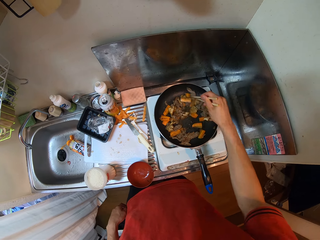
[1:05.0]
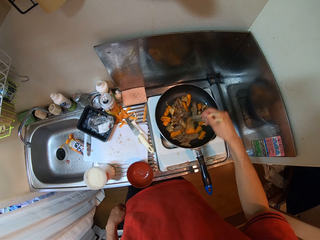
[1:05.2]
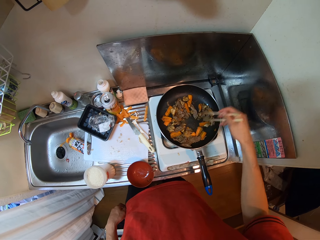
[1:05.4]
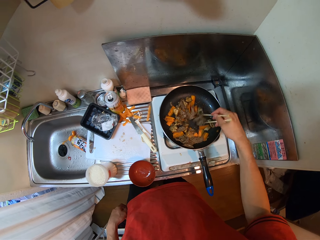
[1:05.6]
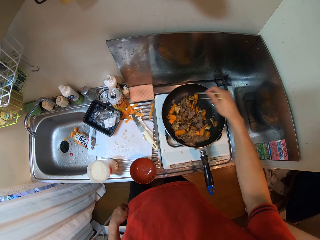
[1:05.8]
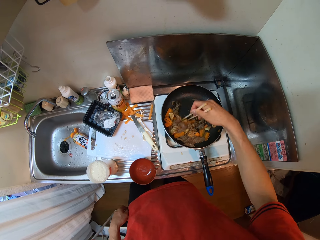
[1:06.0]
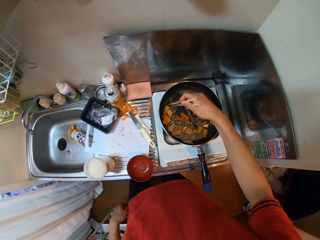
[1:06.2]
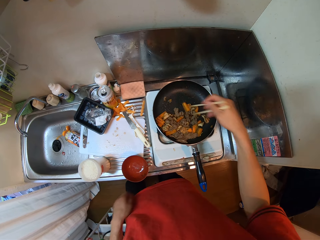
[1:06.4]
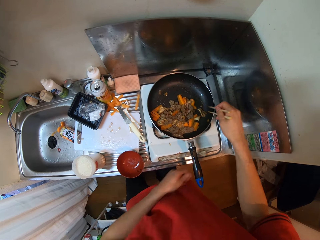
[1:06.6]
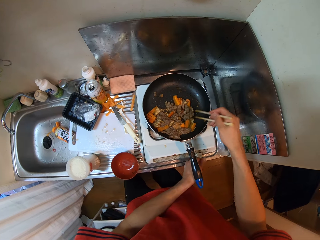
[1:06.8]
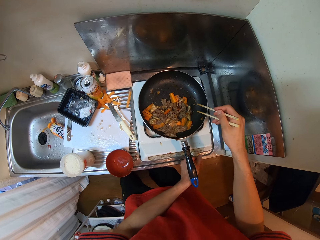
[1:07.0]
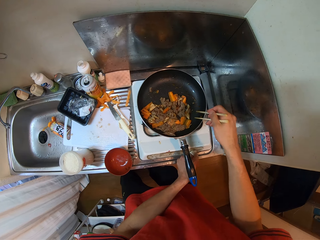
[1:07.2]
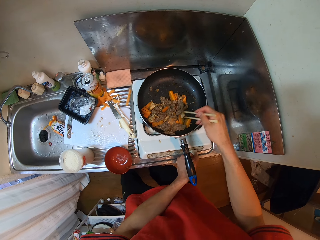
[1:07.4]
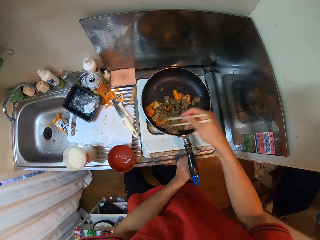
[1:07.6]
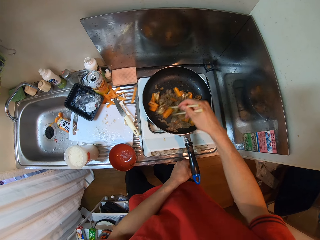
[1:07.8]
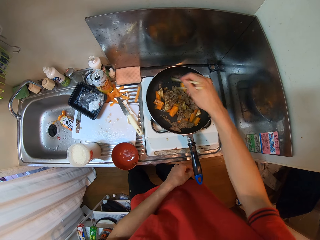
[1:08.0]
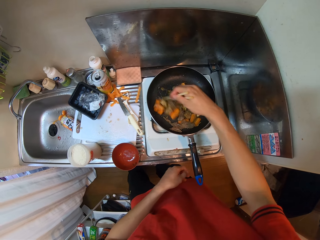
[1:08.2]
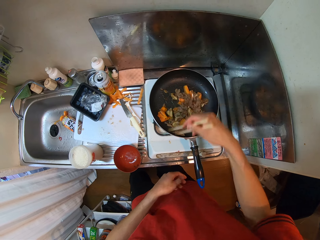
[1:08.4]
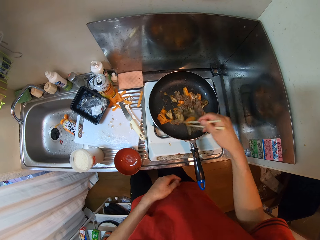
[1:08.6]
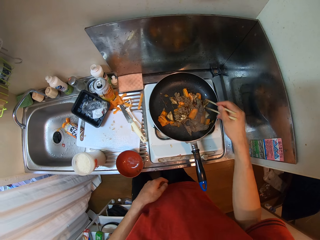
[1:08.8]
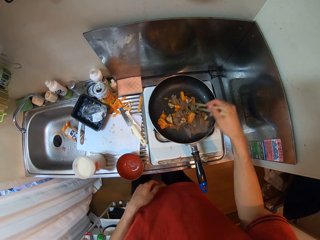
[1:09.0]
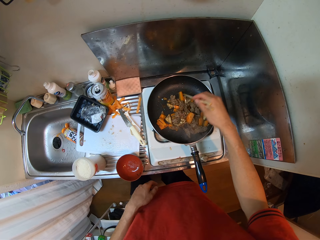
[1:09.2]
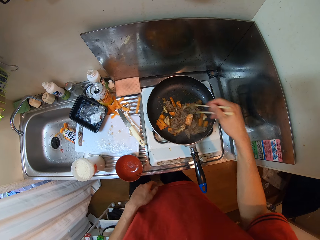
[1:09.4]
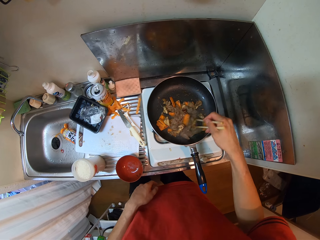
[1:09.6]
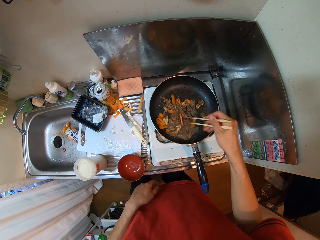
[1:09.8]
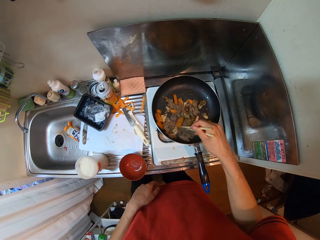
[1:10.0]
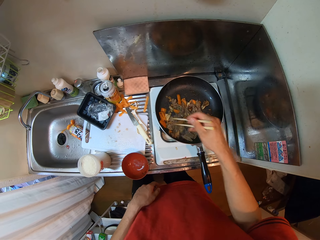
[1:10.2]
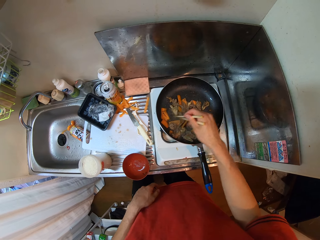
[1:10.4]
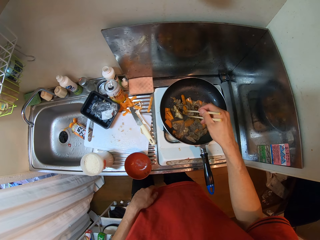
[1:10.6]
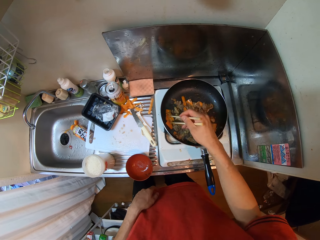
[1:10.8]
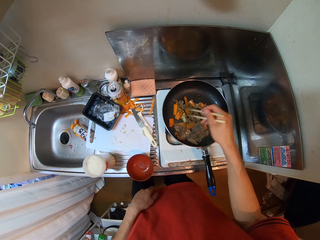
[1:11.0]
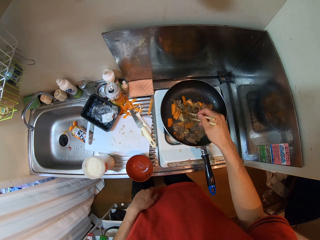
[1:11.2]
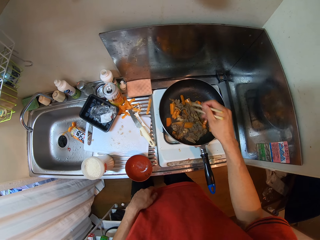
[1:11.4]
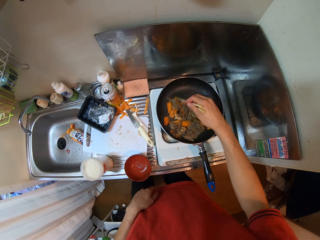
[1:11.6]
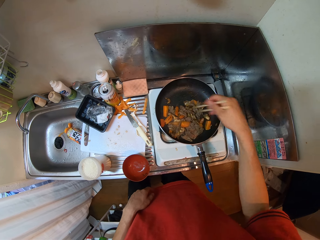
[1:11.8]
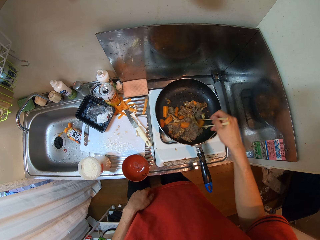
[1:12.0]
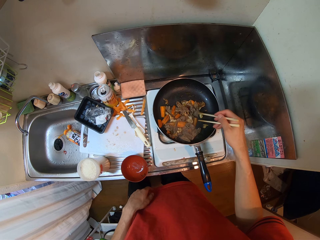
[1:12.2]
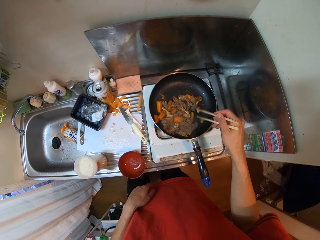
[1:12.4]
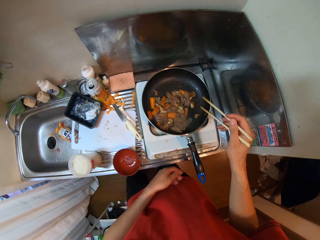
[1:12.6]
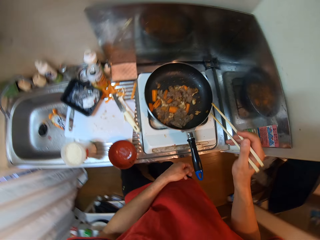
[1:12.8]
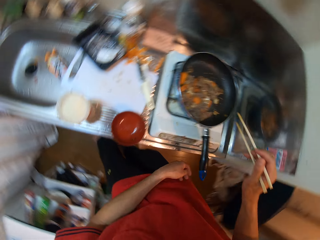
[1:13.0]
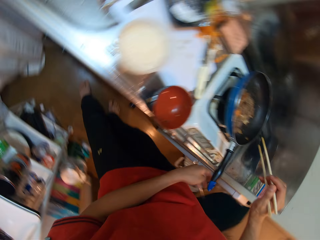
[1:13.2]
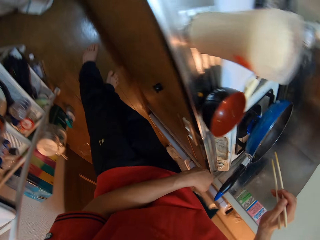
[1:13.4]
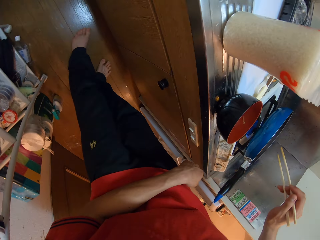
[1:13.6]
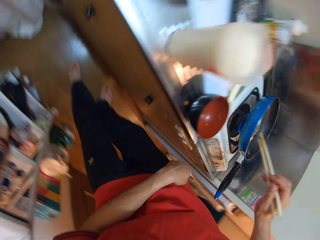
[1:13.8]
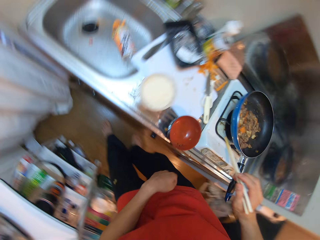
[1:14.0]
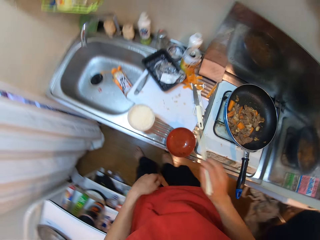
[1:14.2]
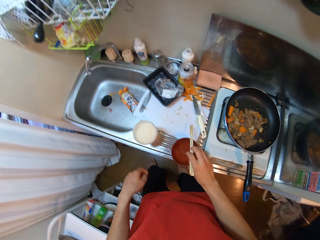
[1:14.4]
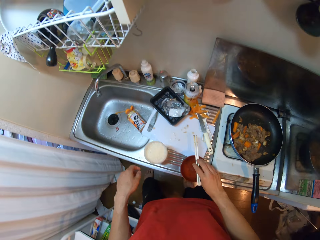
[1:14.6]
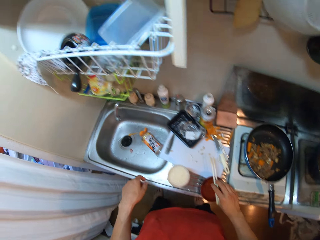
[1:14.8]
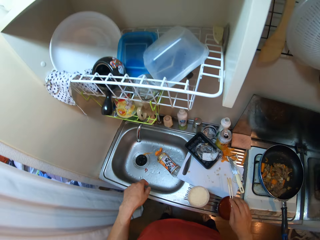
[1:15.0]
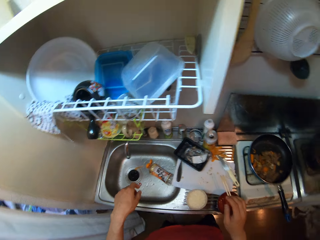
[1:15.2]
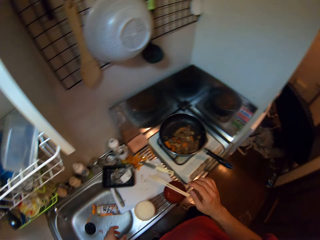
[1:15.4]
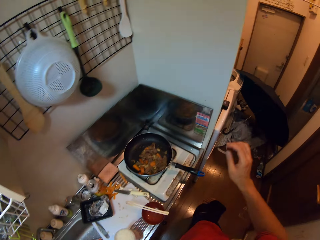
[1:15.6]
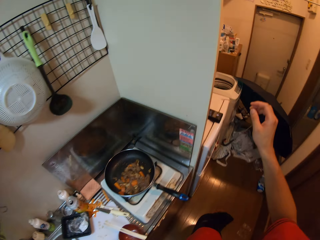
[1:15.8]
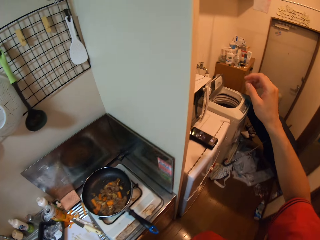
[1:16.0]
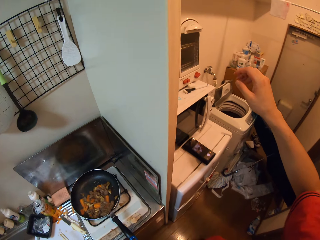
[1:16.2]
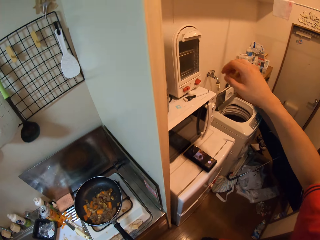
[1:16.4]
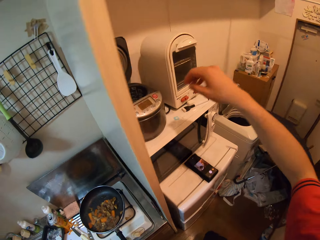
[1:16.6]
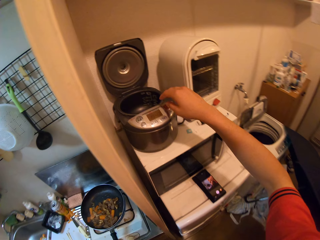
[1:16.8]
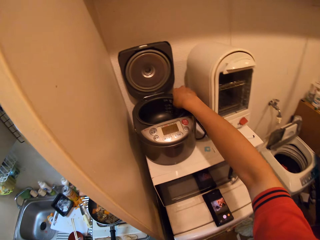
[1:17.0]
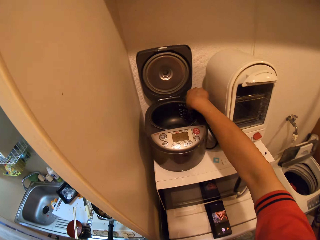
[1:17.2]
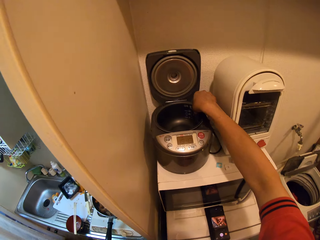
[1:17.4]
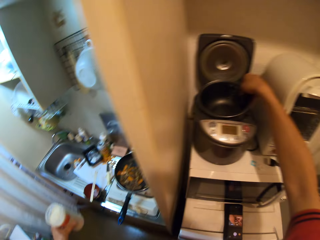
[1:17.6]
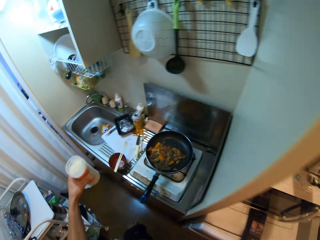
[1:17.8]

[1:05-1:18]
The camera wearer regulates heat on the cooker. She turns a knob of the gas cooker with her left hand. She looks down. She drops the chopsticks on the bowl on the sink. She picks the container and picks the pot.

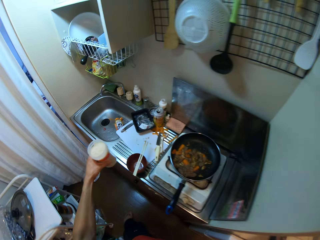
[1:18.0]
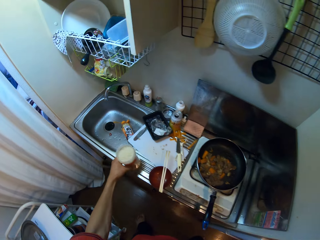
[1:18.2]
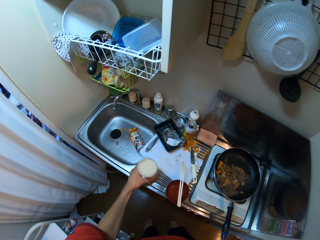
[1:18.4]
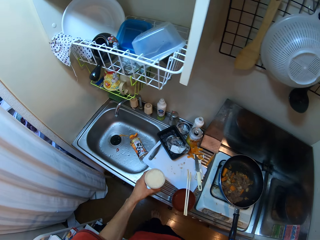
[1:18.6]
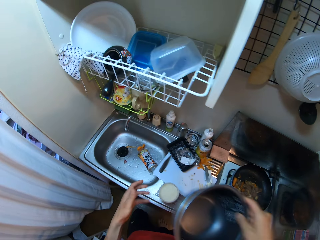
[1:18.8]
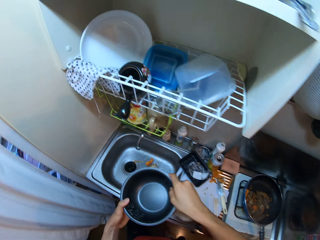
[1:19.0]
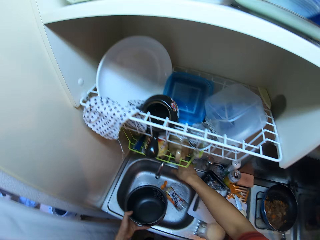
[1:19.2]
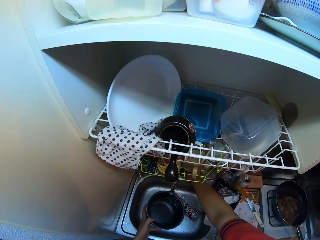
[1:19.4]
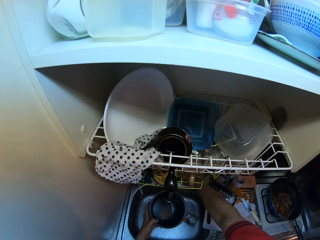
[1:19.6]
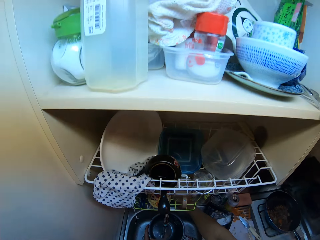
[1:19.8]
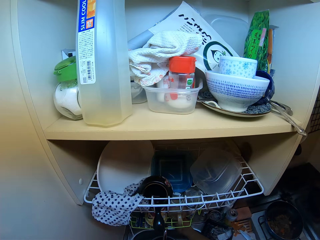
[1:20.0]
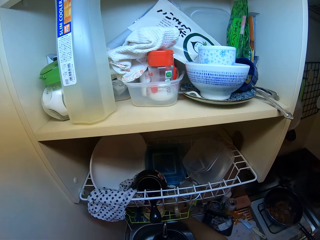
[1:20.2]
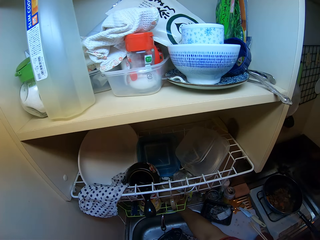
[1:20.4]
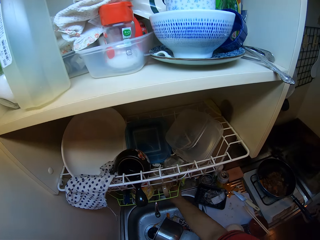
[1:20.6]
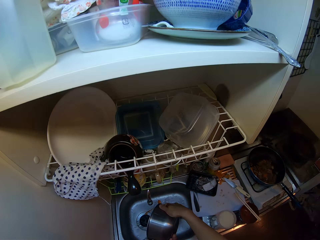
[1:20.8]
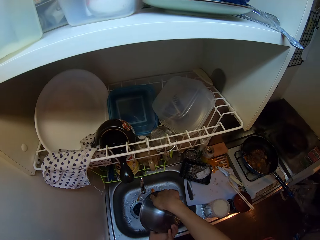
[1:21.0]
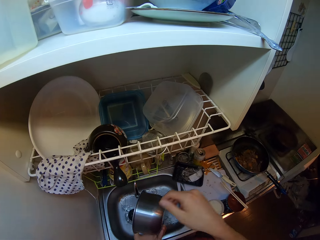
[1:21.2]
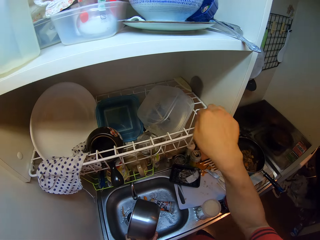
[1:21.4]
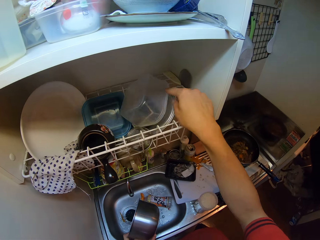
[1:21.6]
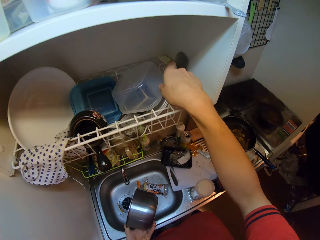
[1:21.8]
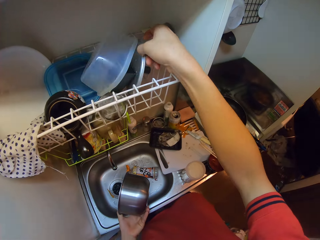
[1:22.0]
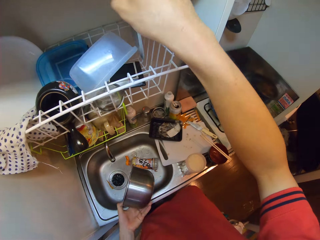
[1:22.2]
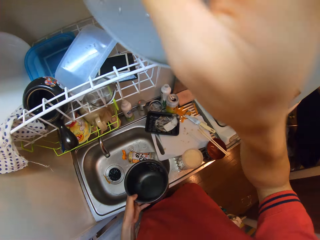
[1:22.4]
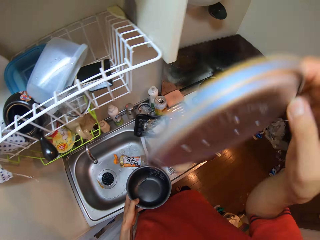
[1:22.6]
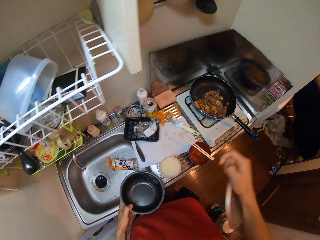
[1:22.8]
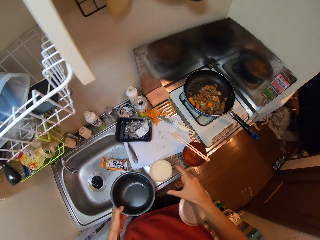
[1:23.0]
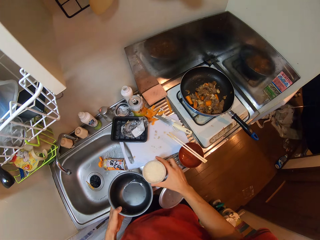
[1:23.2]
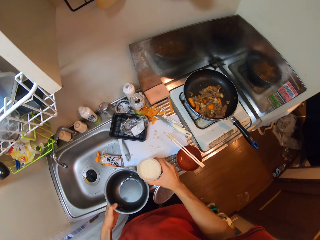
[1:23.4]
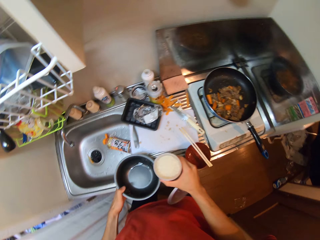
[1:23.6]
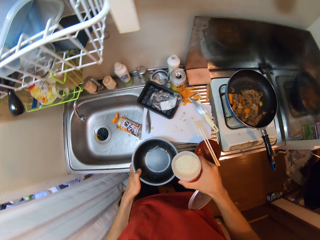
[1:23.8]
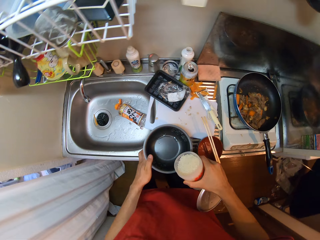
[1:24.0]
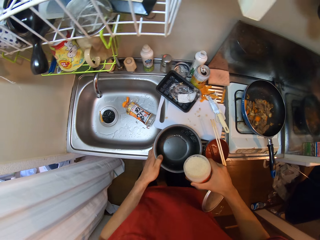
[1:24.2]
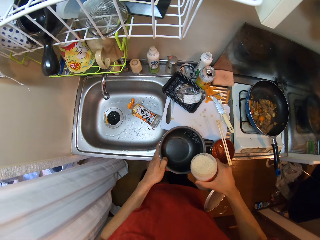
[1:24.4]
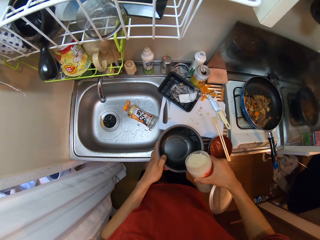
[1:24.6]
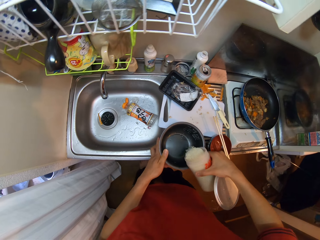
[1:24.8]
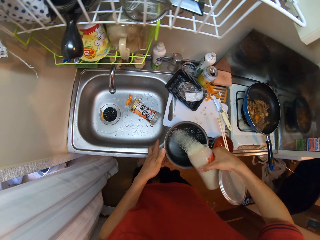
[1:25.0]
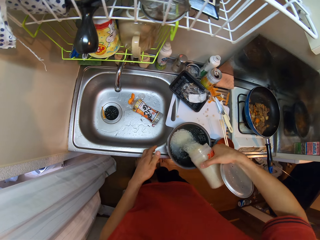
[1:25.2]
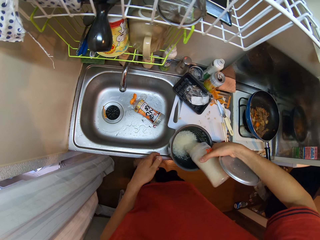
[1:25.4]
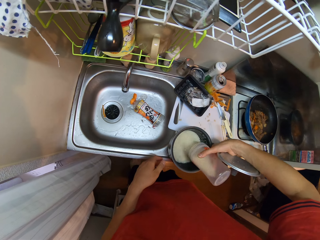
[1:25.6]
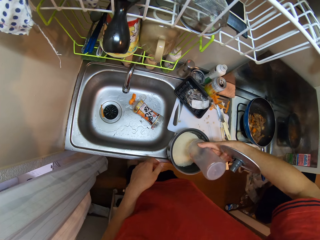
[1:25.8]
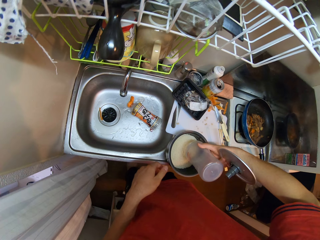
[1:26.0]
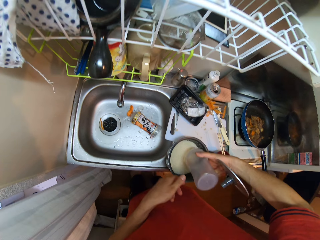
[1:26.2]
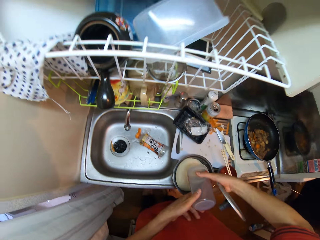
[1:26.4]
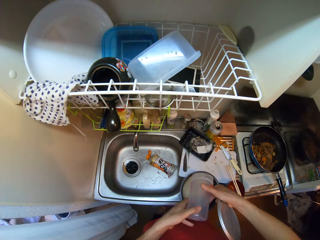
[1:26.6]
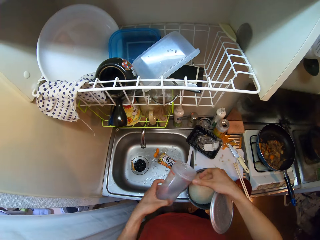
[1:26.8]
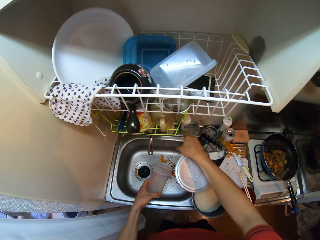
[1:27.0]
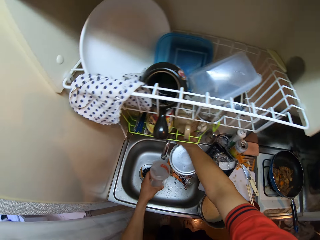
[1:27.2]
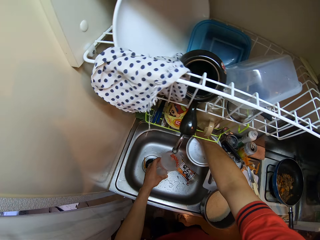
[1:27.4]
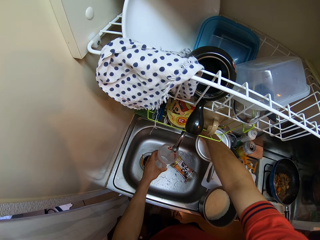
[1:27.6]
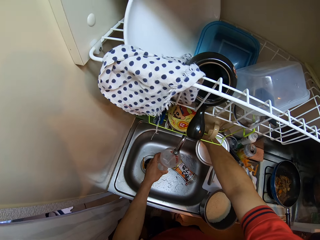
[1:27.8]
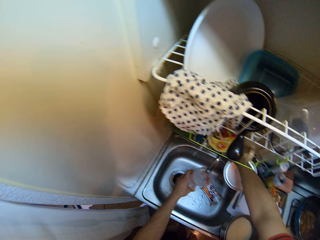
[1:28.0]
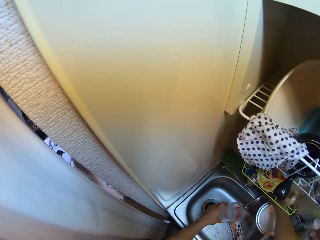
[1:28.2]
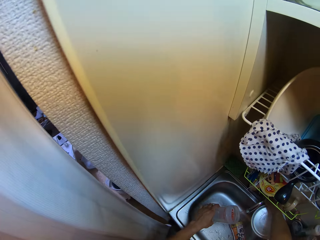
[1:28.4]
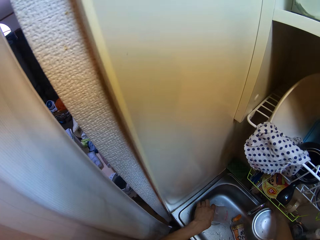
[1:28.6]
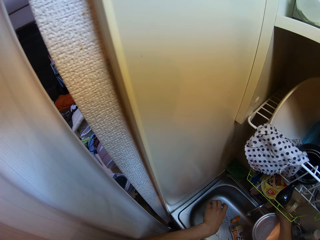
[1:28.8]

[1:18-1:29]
The camera wearer drops a container on the sink. She steps forward. She passes the bowl to the left hand. She opens a tap on the sink and puts water in the bowl. She switches off the tap and pours the water in the pot into the sink. She picks a lid from a rack in the kitchen with her right hand. She picks the container. She pours the rice in the container on the sink into the pot and drops the pot on the sink. She passes the container to the left hand. She opens the tap and puts water in the container.
